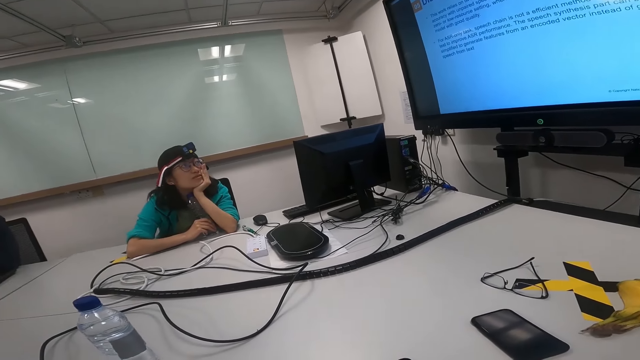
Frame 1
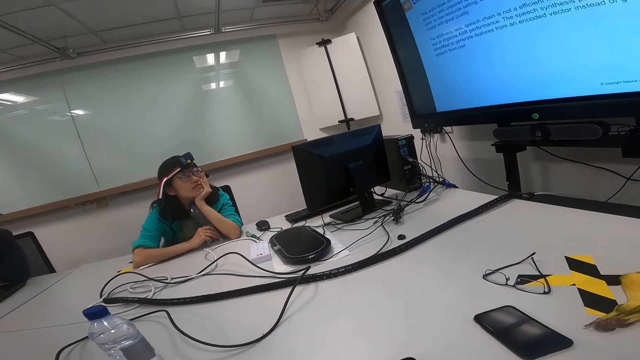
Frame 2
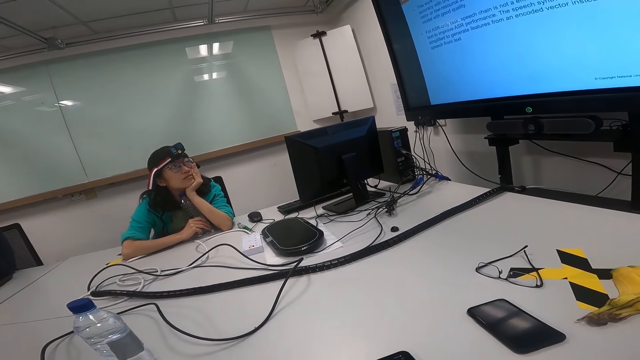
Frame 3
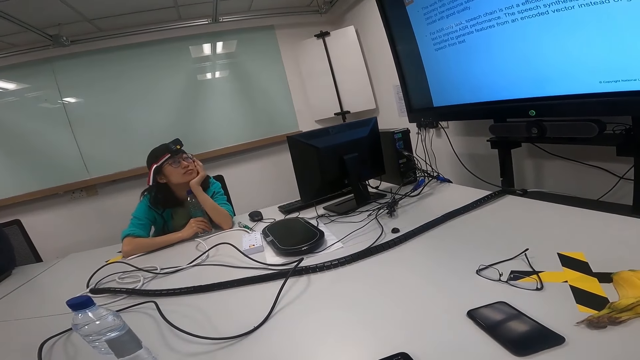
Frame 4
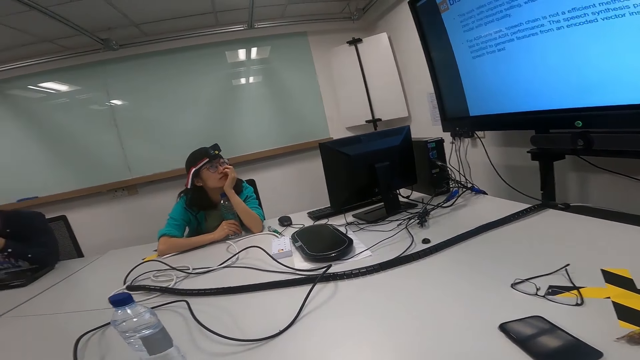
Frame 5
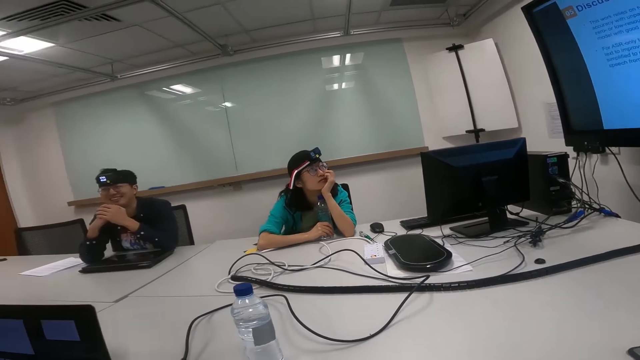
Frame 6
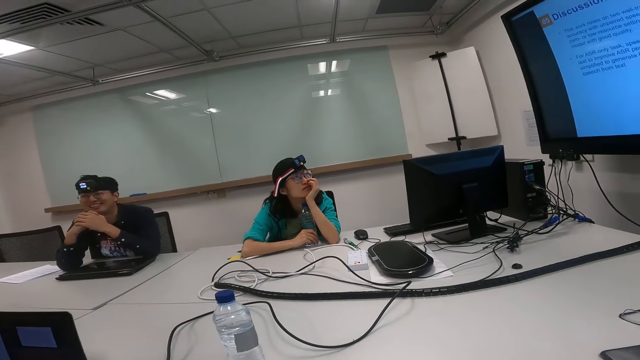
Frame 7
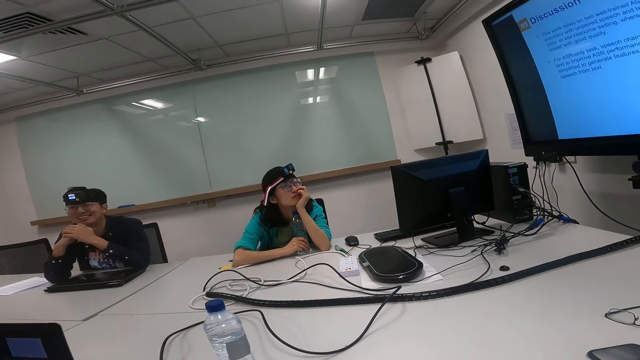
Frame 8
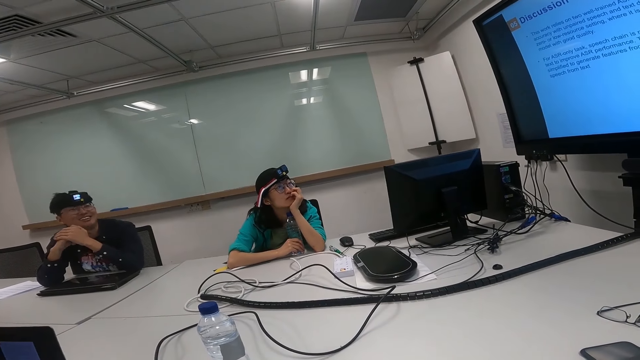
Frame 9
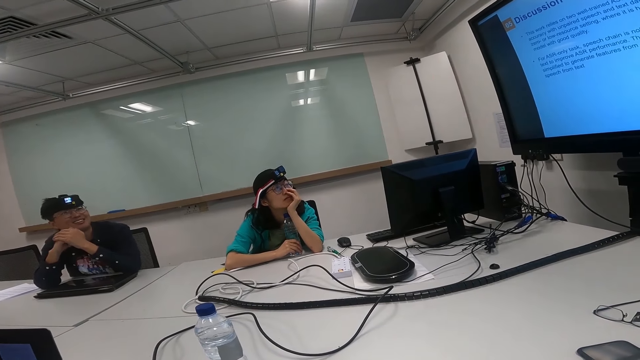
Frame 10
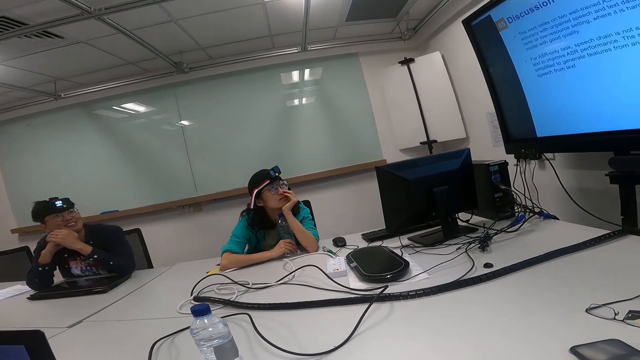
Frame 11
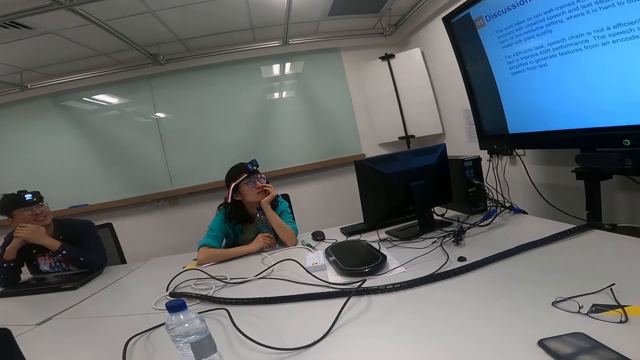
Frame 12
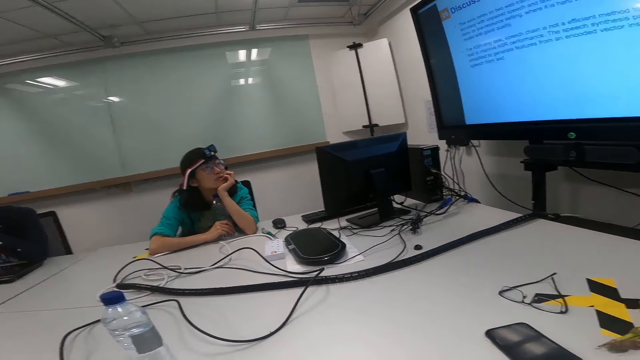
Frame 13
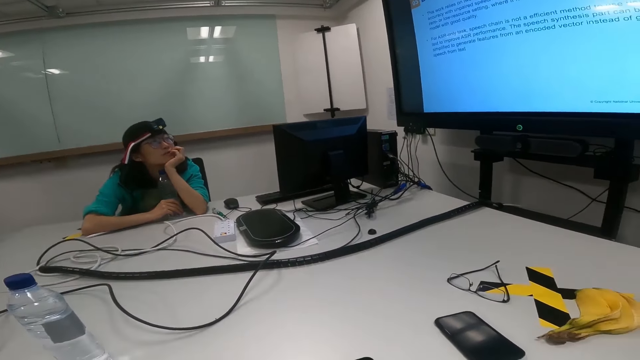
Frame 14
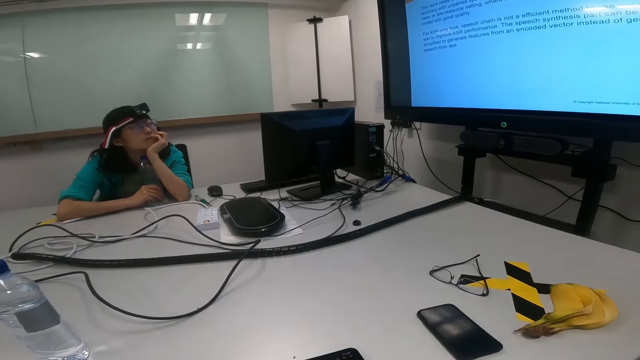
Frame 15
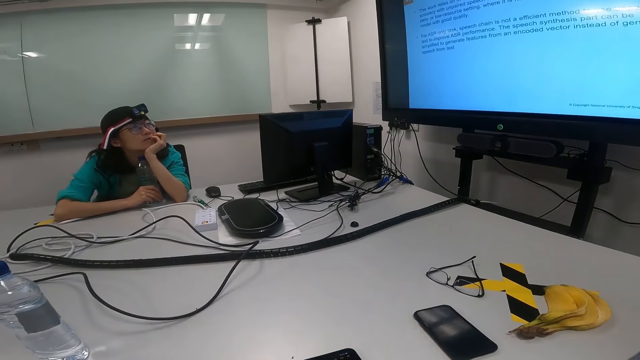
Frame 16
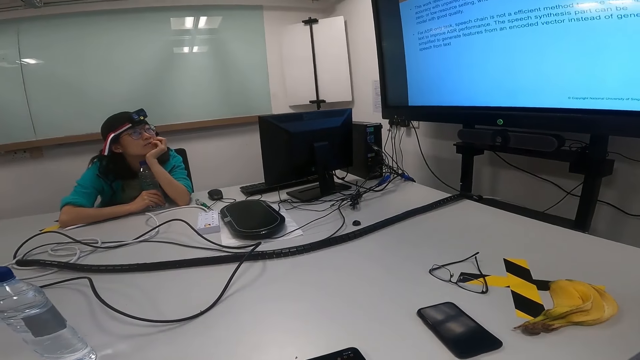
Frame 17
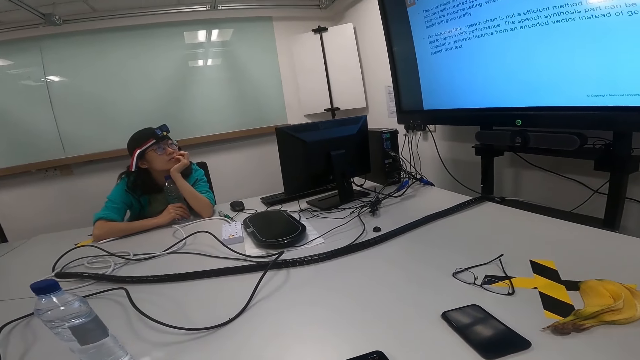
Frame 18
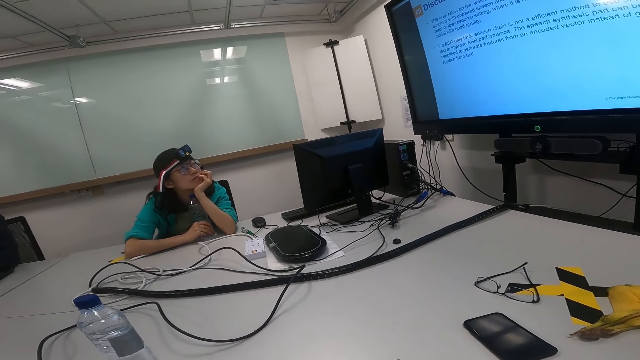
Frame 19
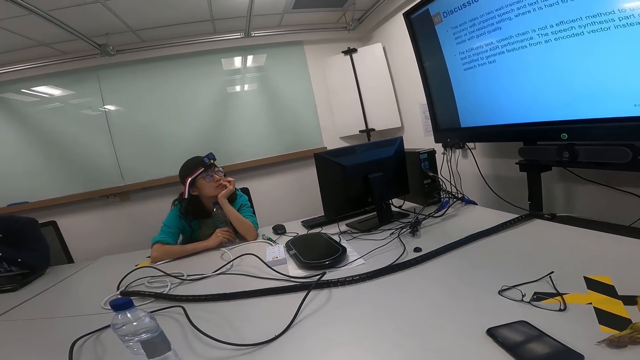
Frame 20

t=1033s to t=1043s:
A man turns to the side. The camera wearer turns to the side. Another man turns to the side. The camera wearer turns to the side. They look at the screen.

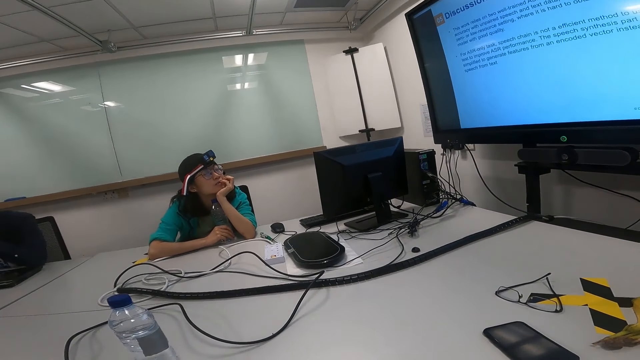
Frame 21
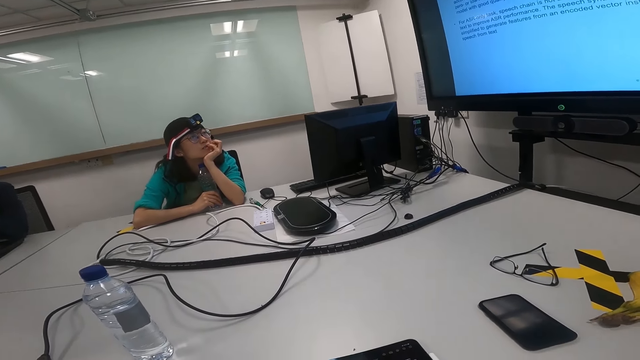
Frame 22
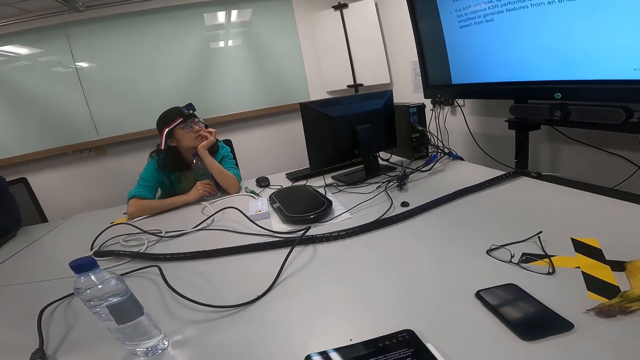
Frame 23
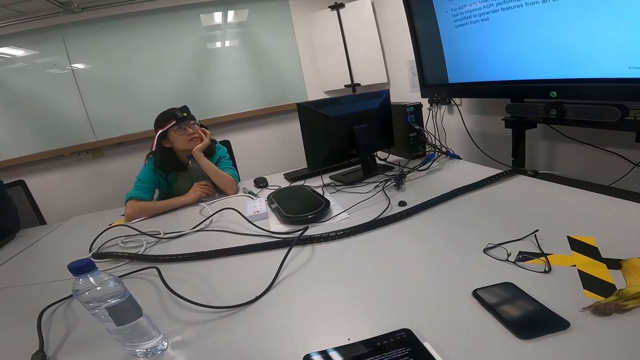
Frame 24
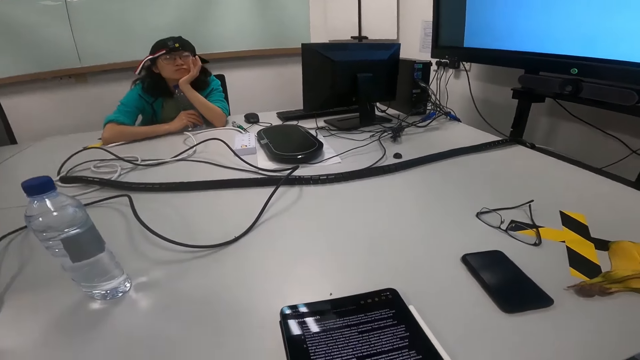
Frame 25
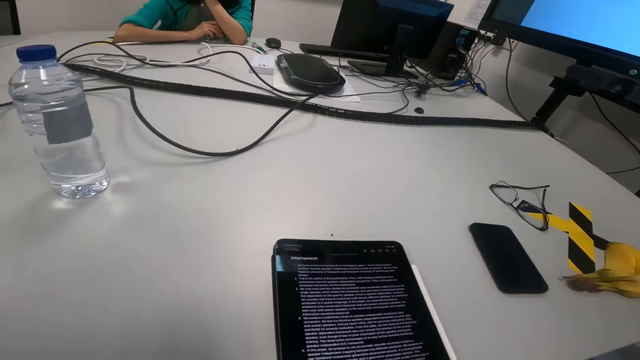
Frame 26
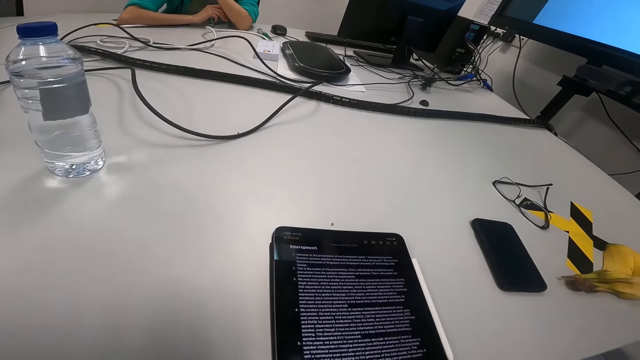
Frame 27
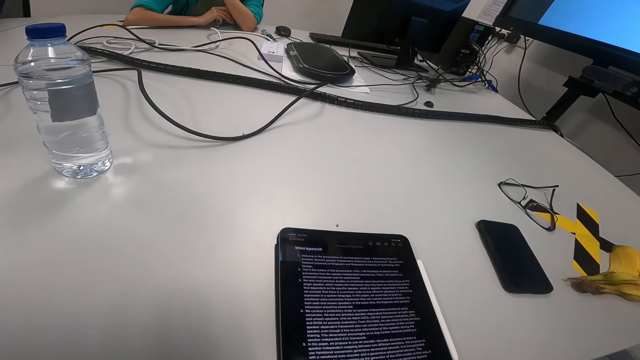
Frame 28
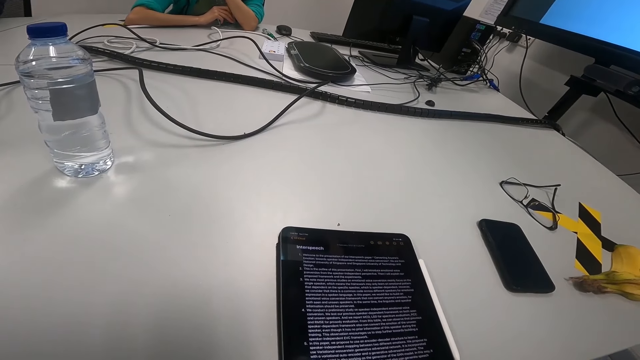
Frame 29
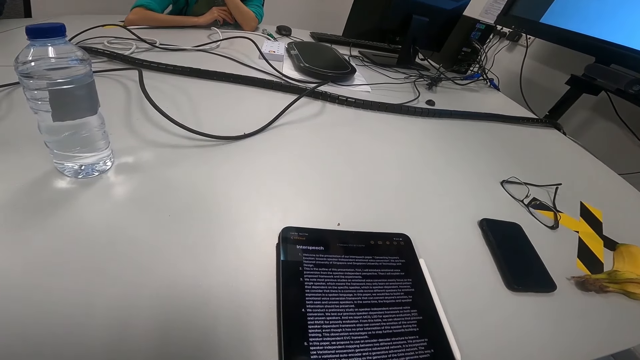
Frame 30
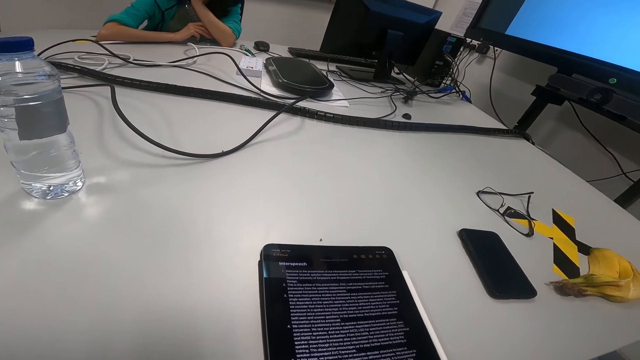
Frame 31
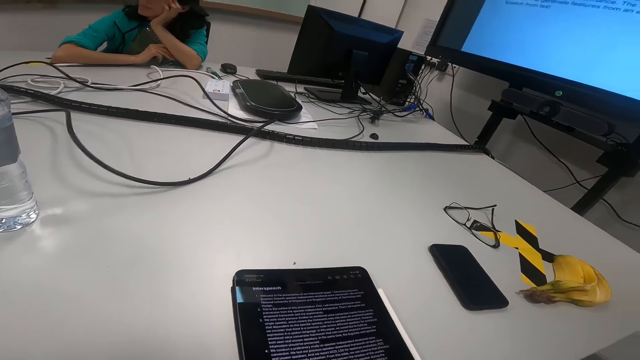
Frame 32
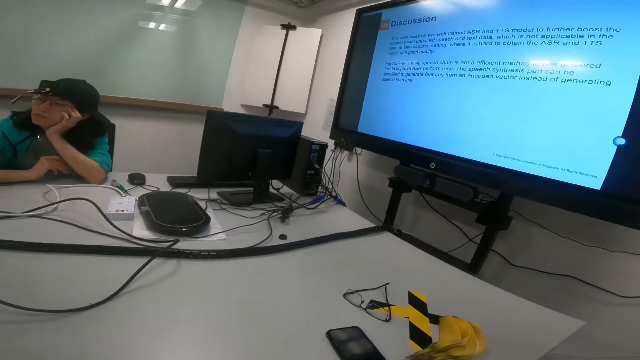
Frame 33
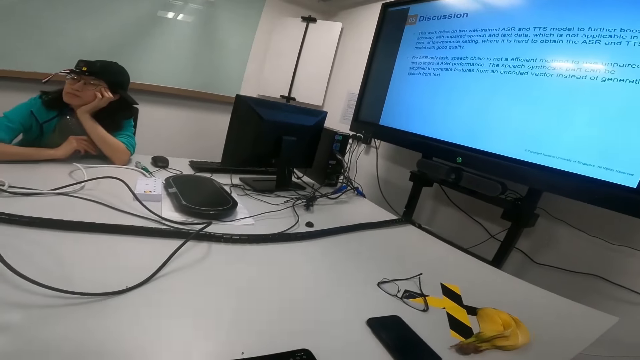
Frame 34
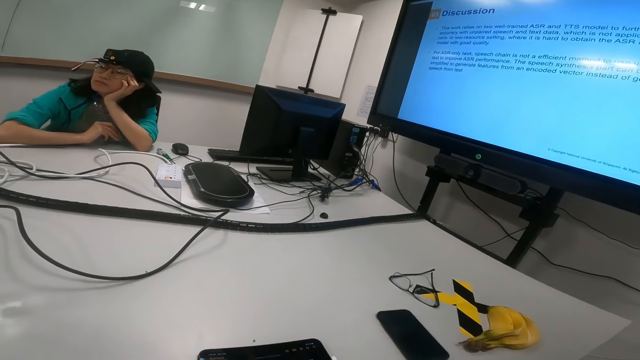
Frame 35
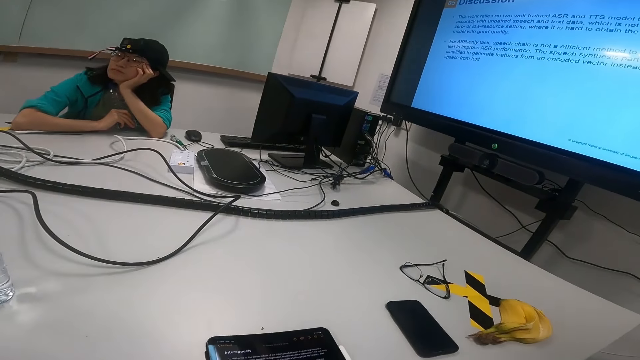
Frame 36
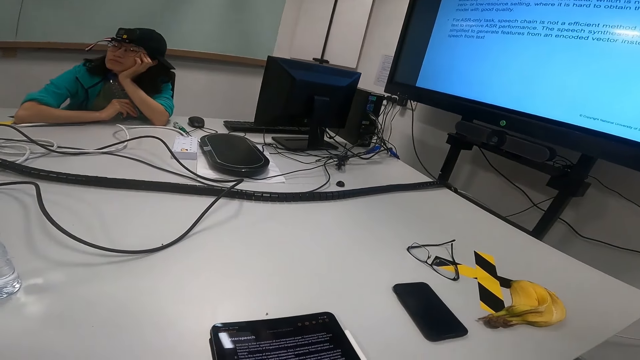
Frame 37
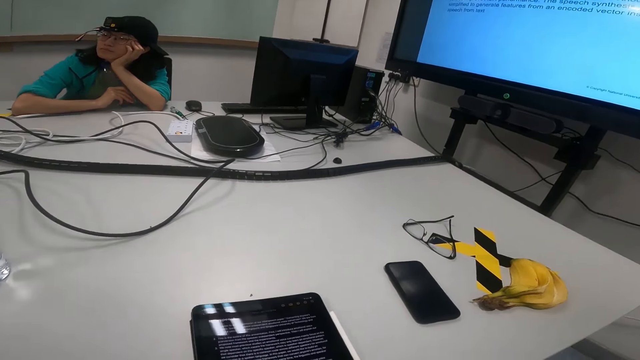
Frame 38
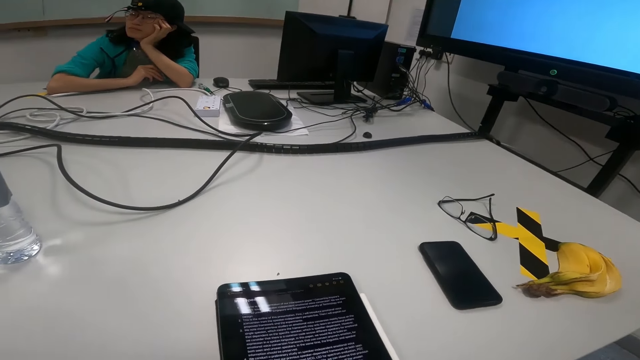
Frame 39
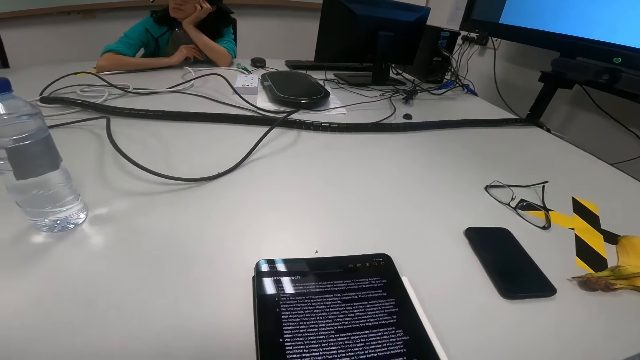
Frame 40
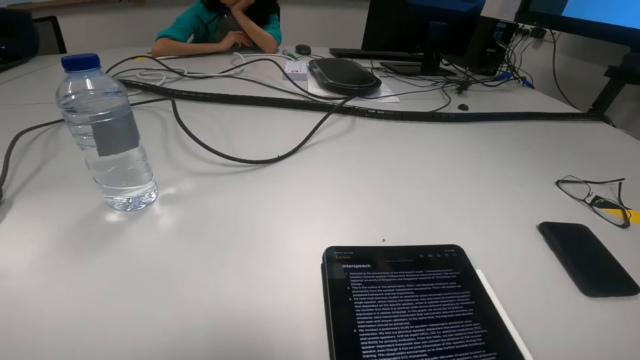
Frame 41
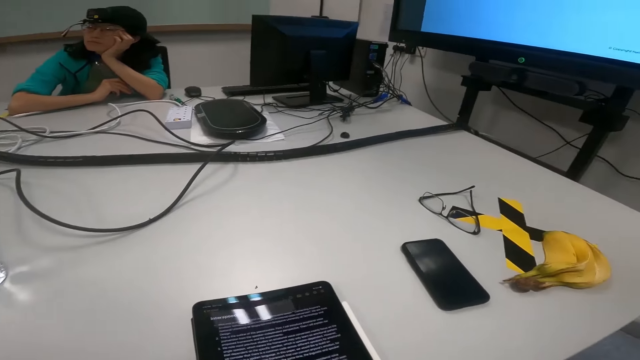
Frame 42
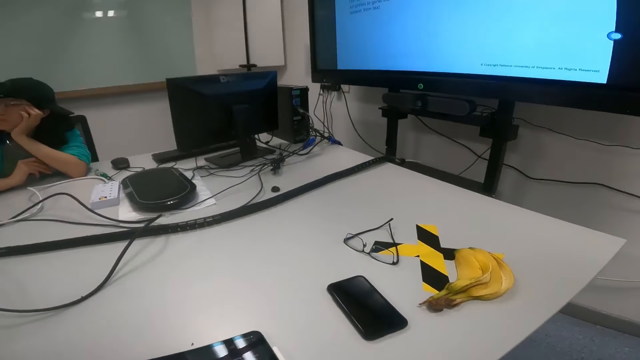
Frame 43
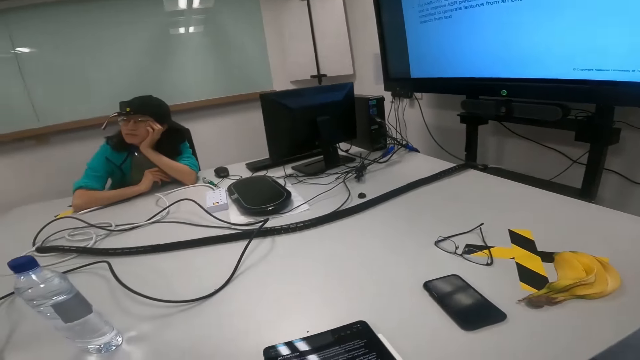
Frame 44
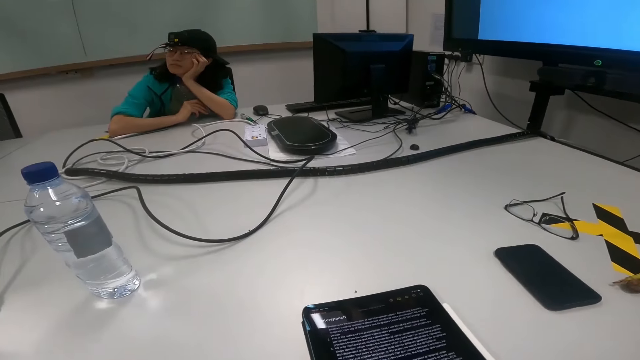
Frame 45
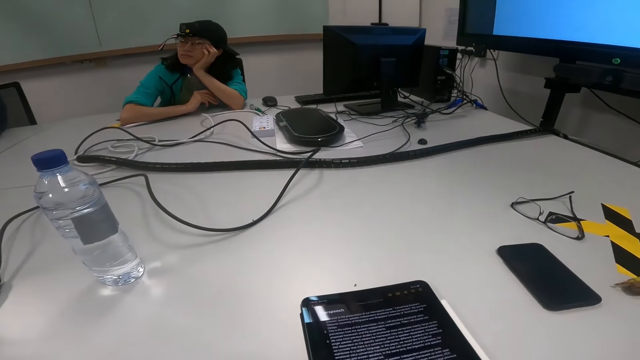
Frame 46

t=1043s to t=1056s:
The camera wearer reads on the tablet. A man turns to the side. The camera wearer looks at the screen and turns around. They read on the tablet.
